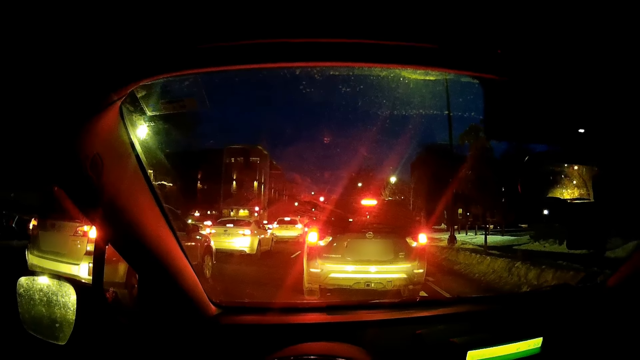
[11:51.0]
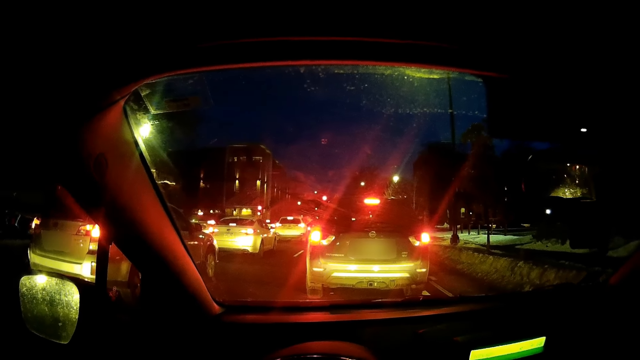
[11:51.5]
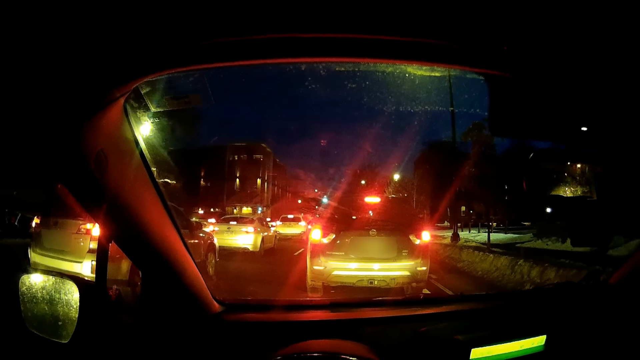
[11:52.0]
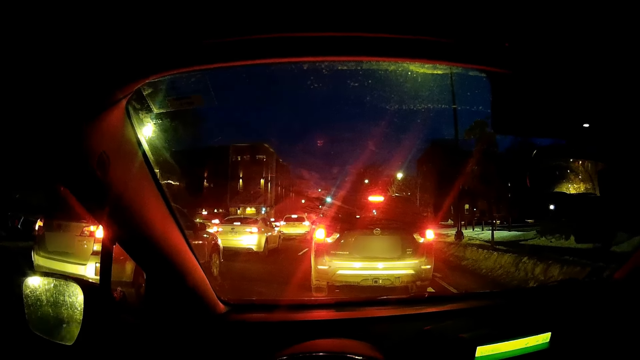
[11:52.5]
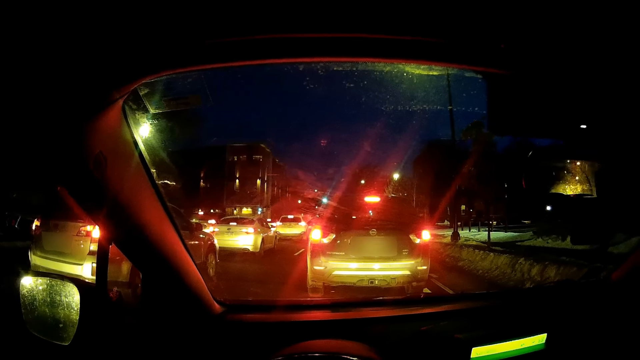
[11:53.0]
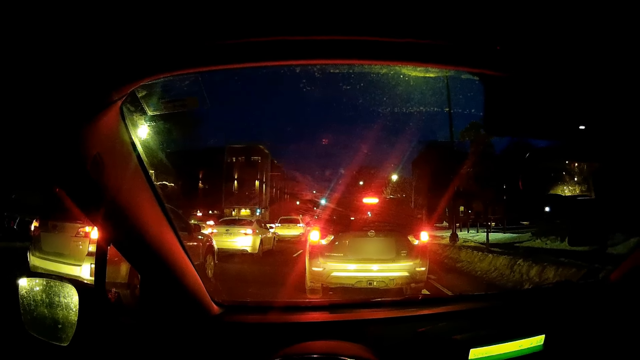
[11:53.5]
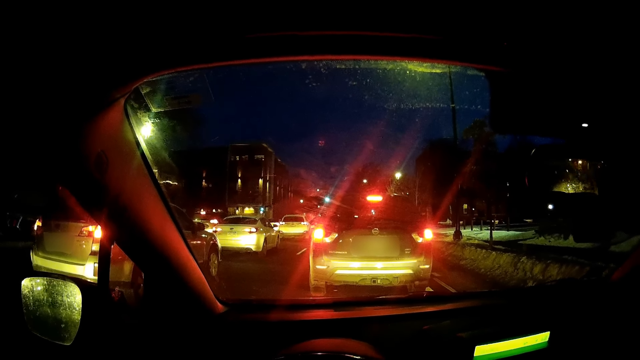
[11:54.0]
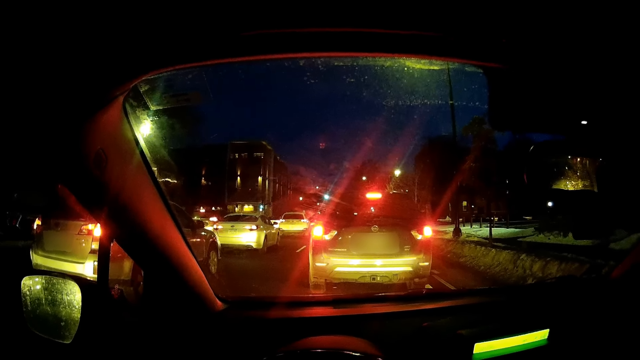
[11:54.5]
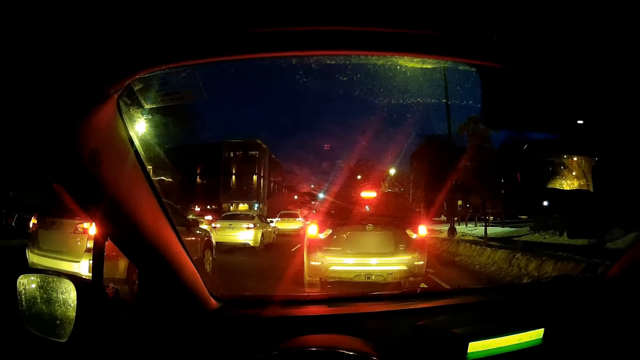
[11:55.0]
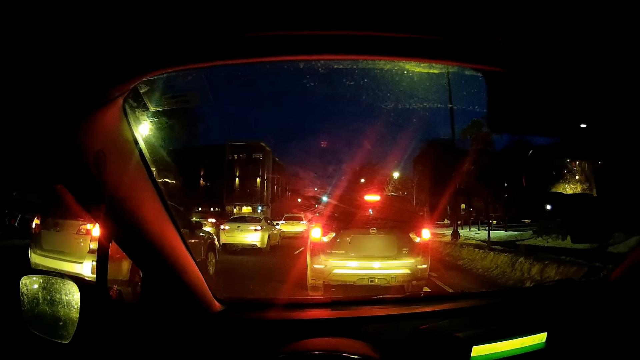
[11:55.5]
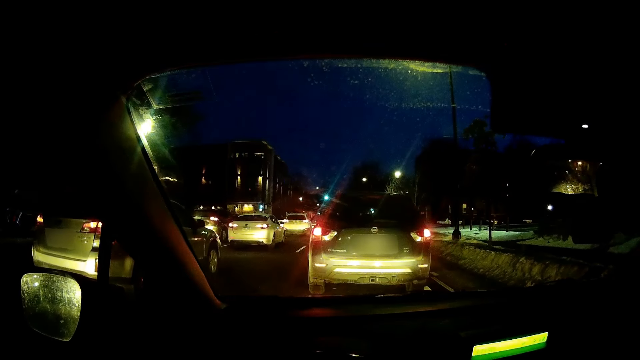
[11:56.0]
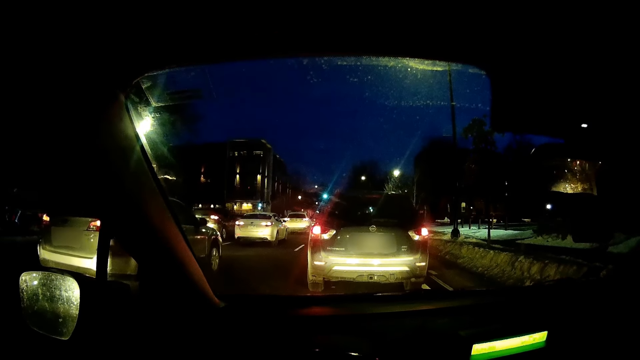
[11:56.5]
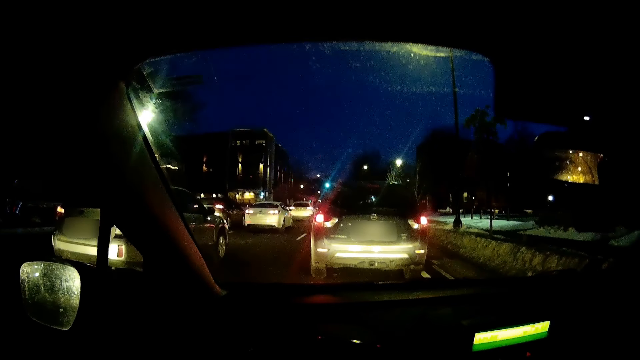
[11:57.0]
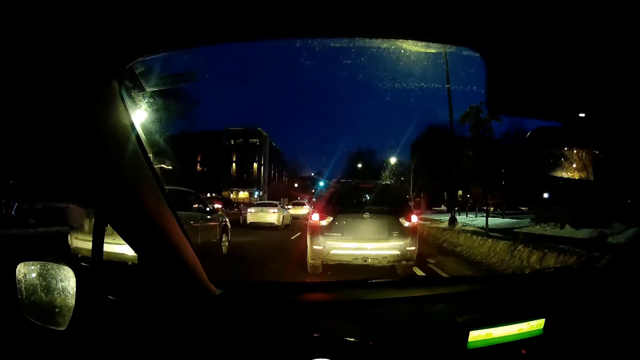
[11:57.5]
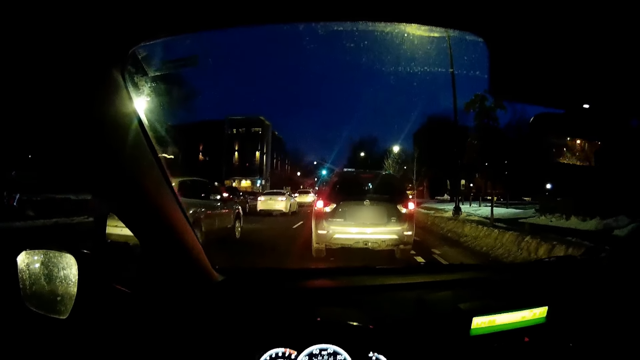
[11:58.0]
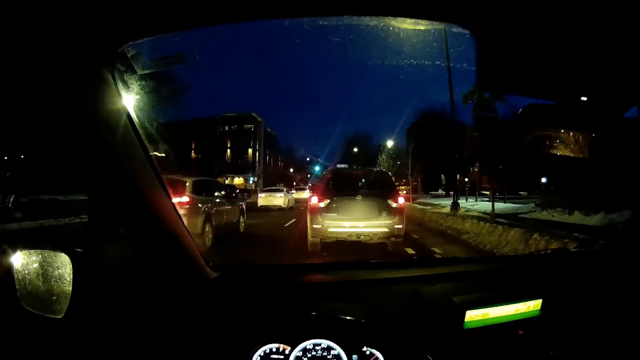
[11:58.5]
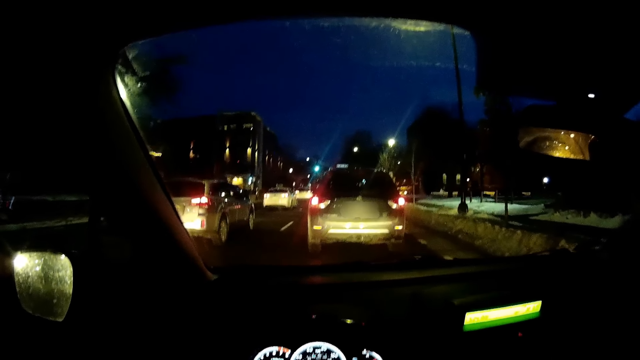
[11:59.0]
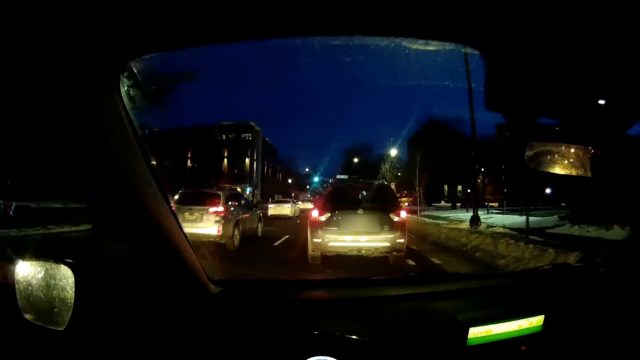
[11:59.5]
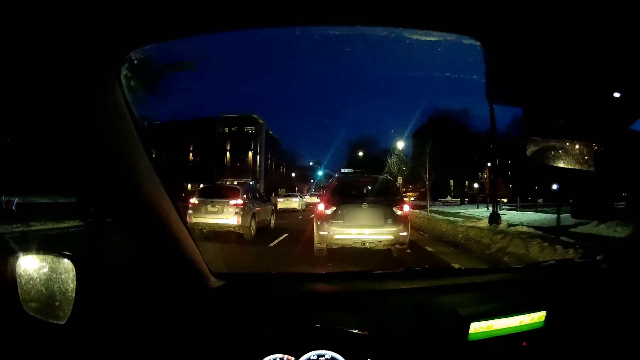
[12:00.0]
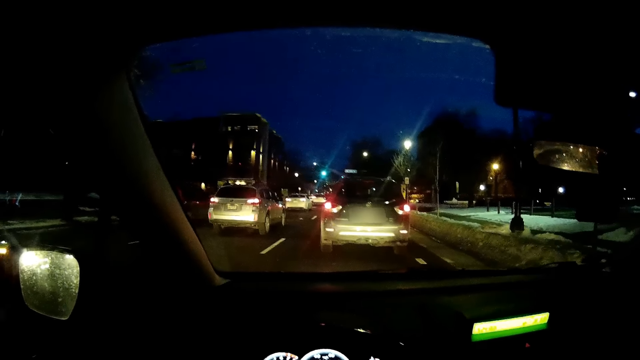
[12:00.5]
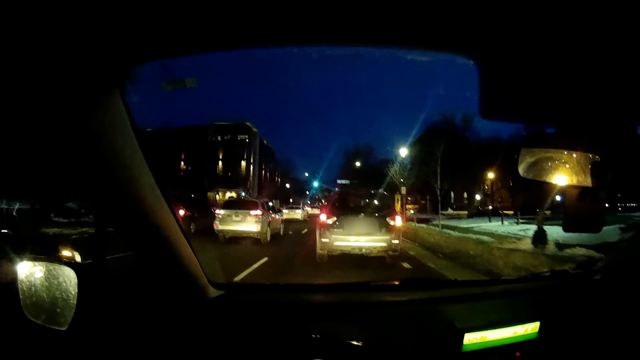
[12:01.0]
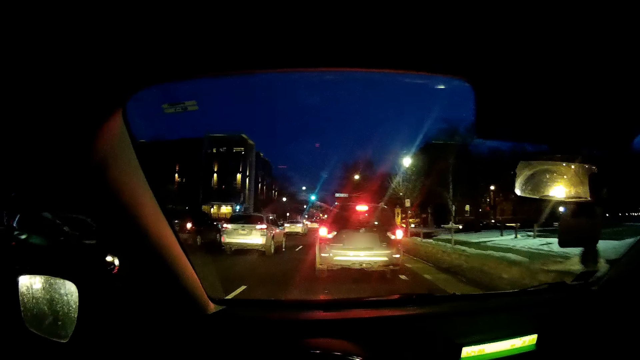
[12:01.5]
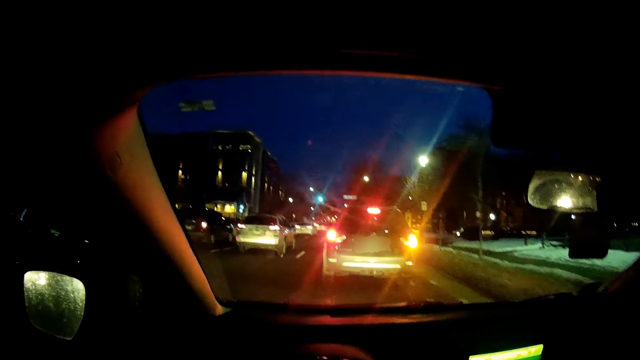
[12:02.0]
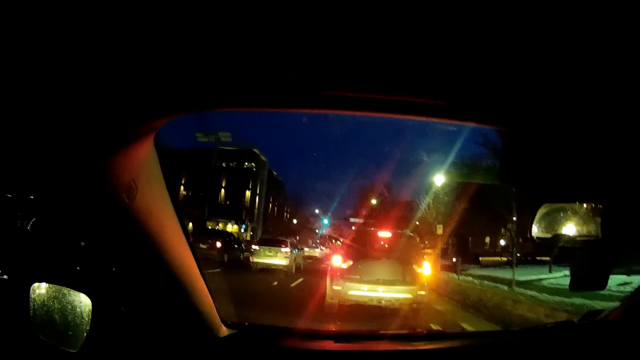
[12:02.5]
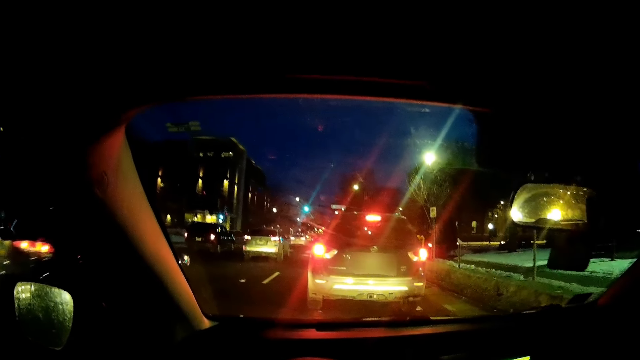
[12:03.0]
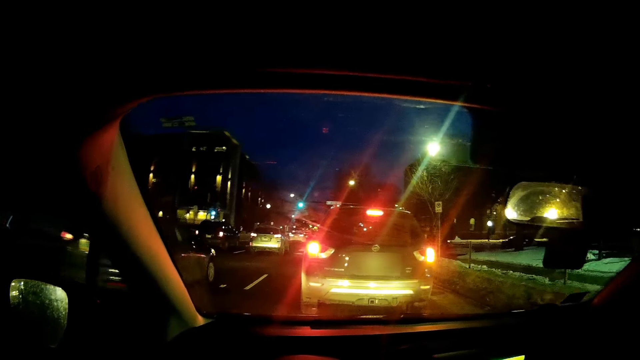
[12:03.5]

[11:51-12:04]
The camera wearer drives the car along the road.

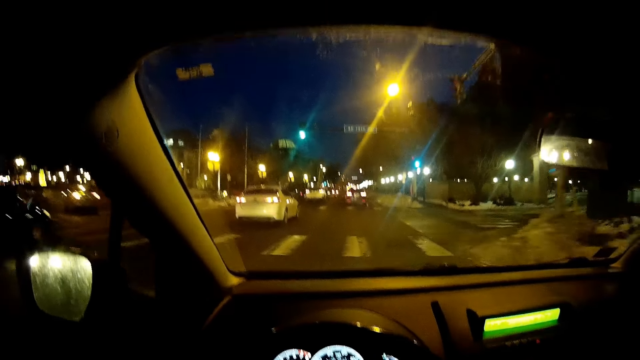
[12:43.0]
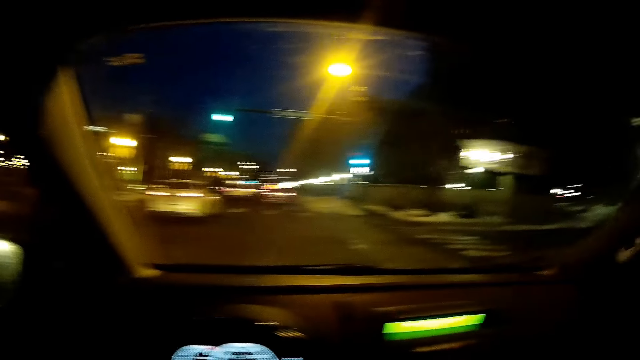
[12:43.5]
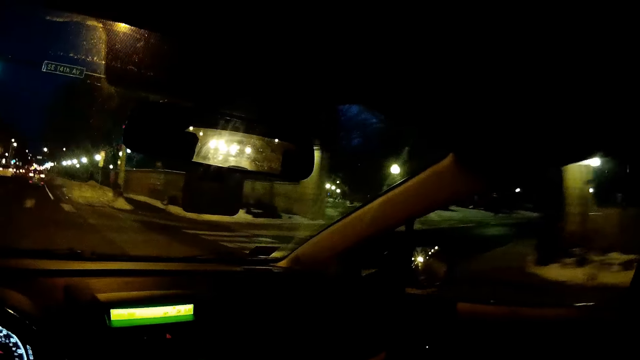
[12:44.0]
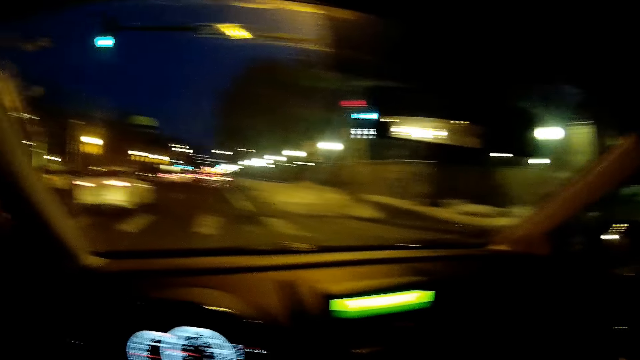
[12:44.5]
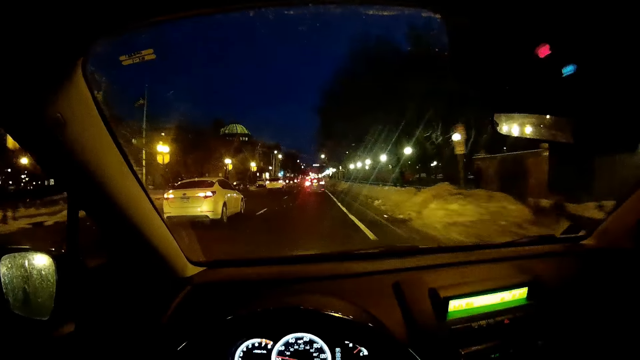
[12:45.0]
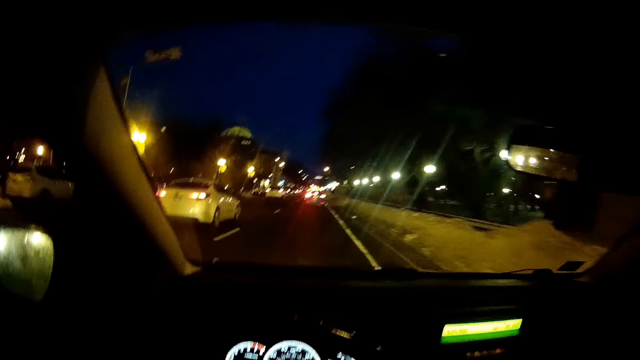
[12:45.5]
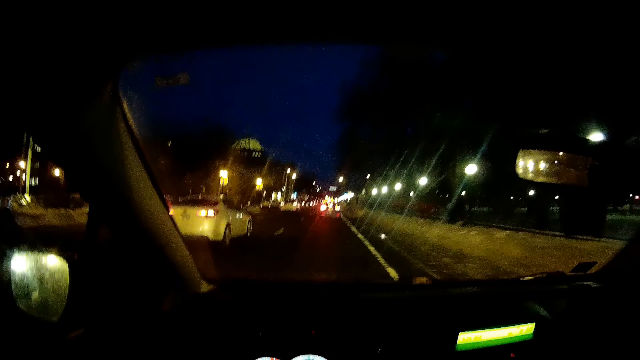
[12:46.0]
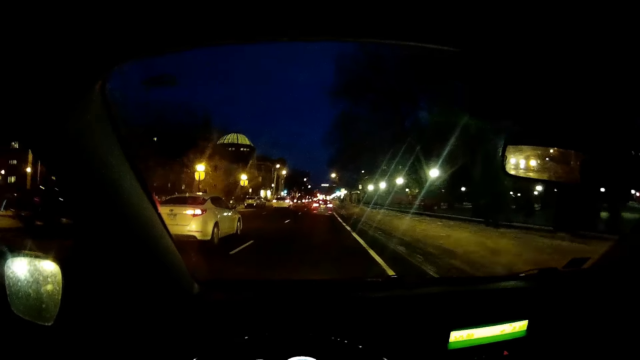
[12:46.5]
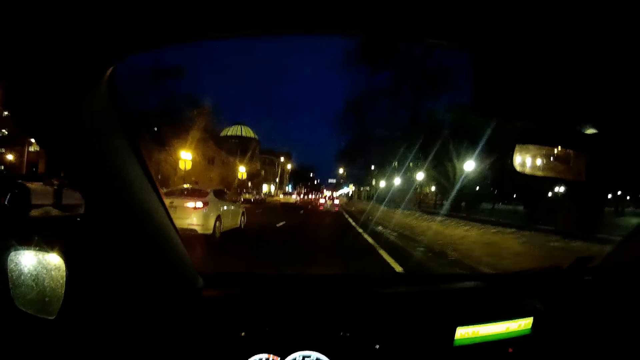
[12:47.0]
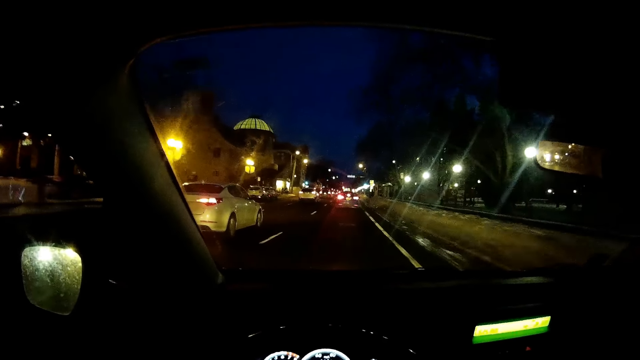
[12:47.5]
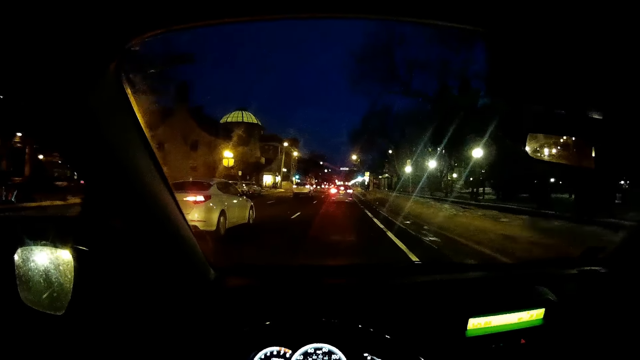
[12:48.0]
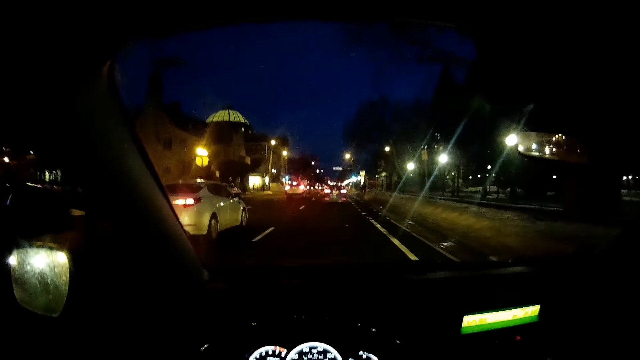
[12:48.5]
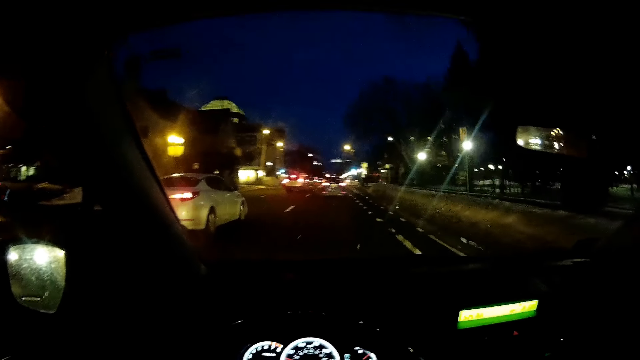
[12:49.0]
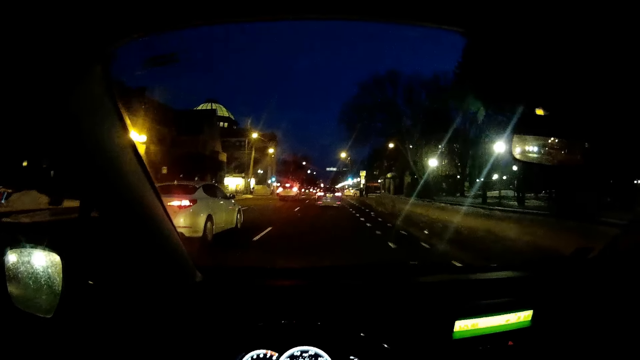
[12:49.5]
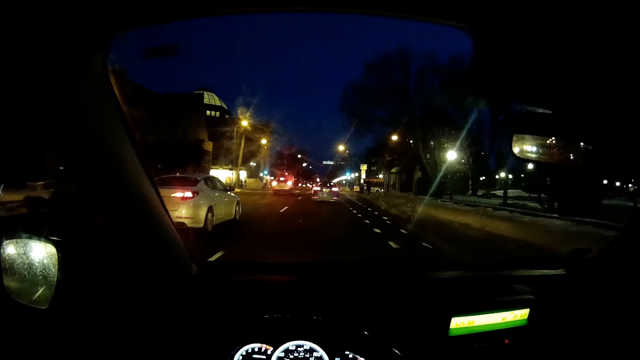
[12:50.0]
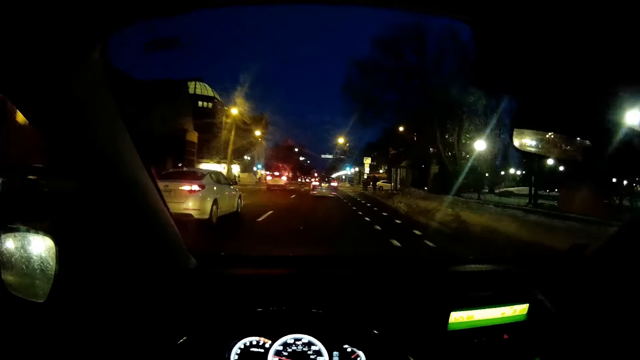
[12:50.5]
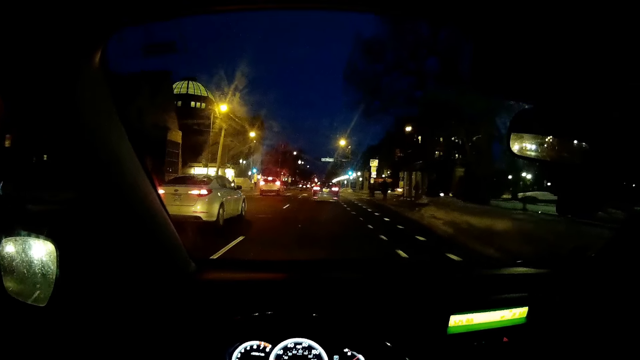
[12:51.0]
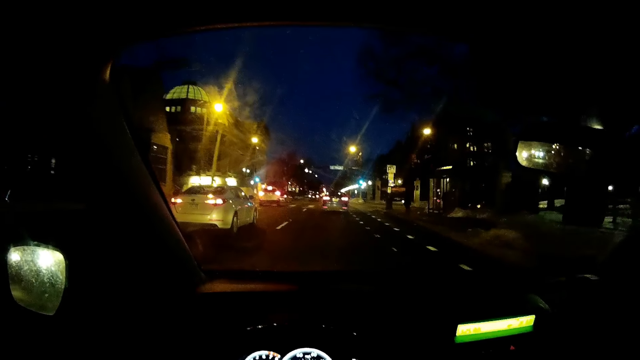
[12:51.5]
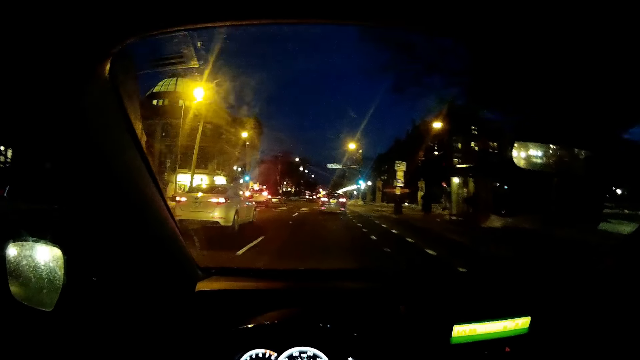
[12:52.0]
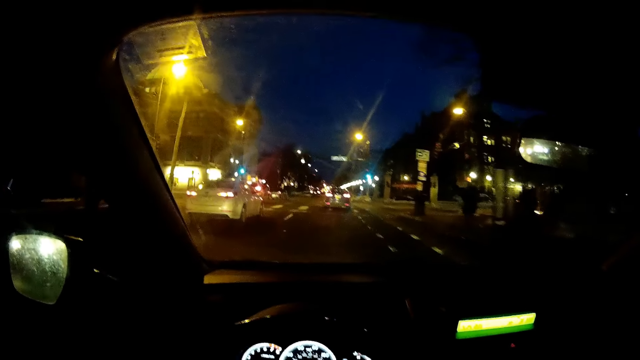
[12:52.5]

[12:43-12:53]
The camera wearer stares at the road. They drive the vehicle in the streets.
